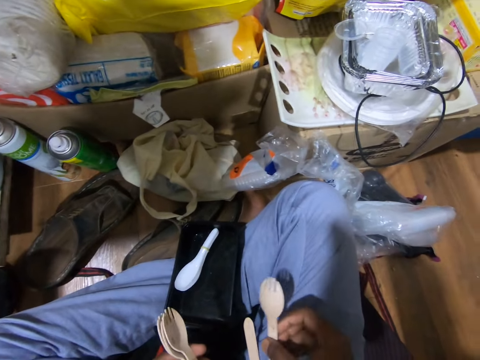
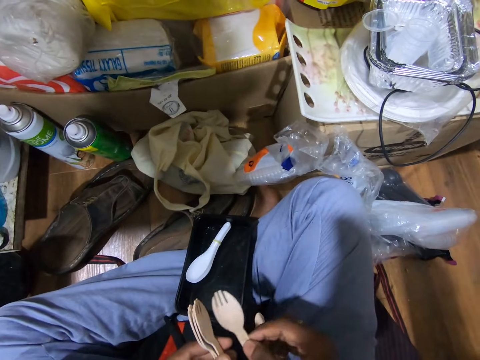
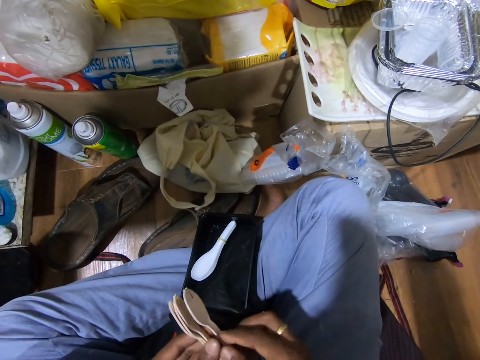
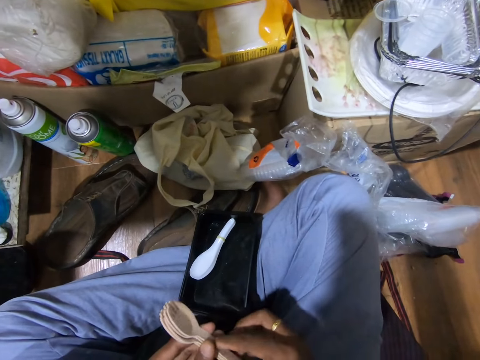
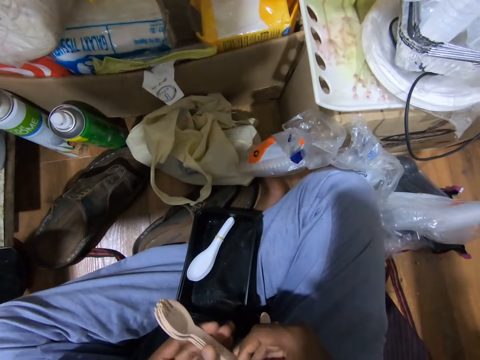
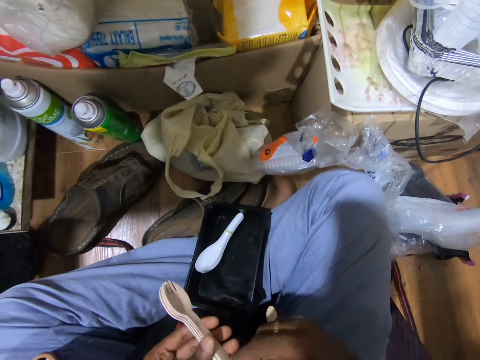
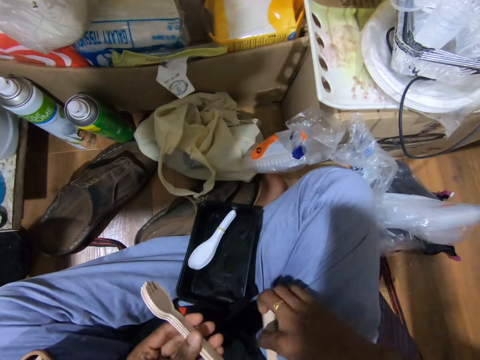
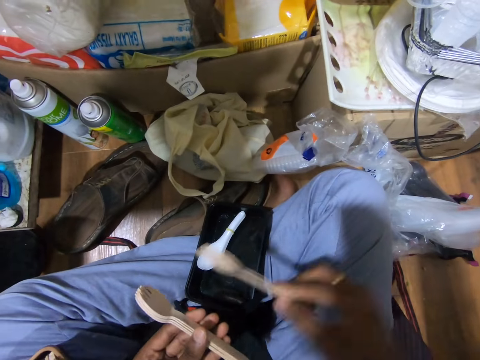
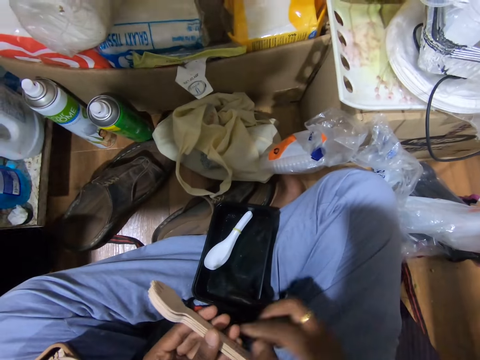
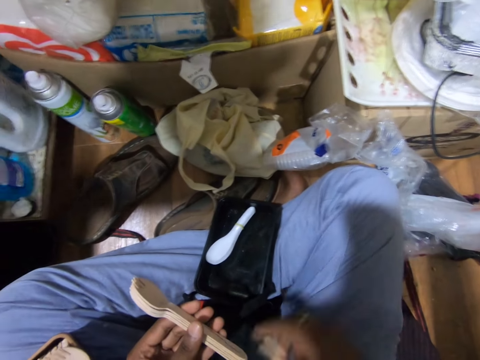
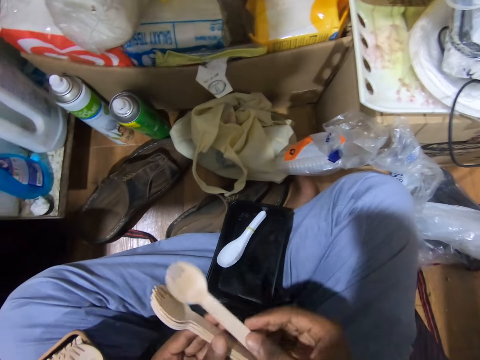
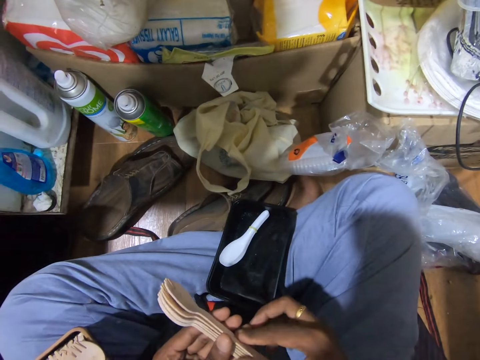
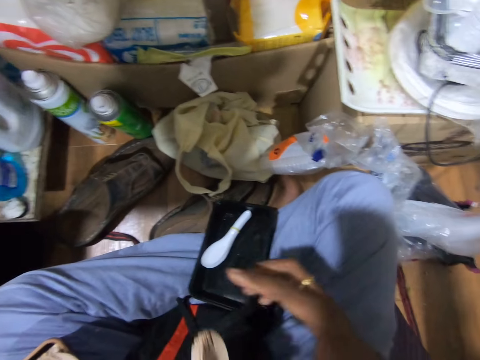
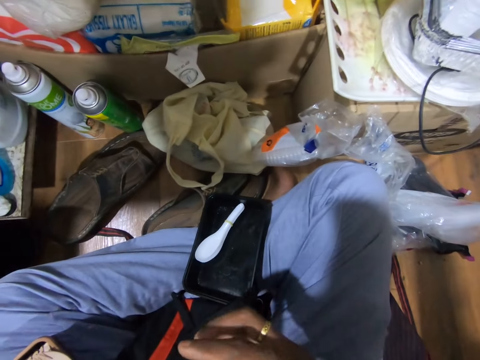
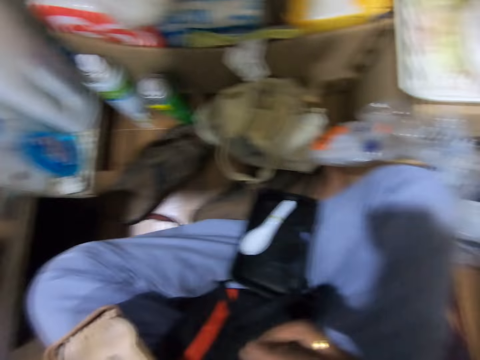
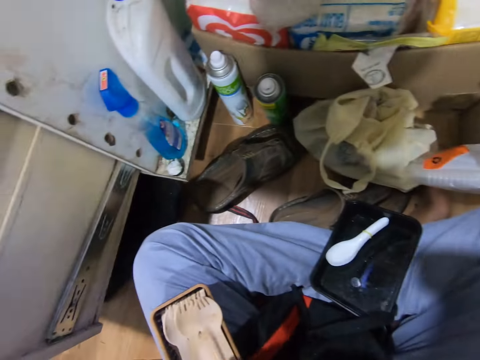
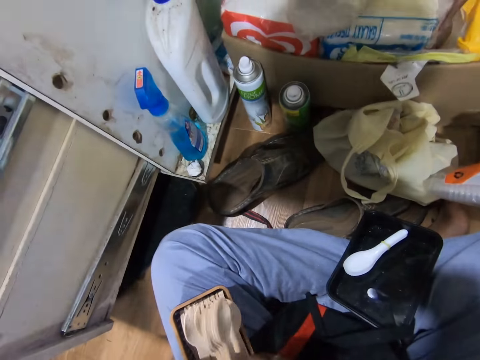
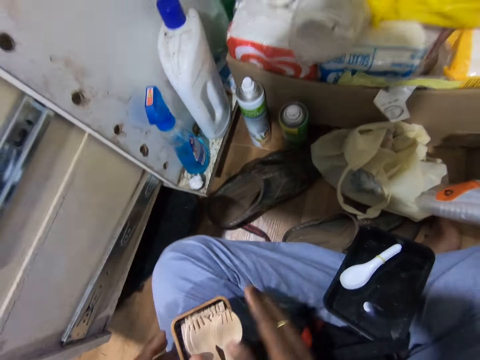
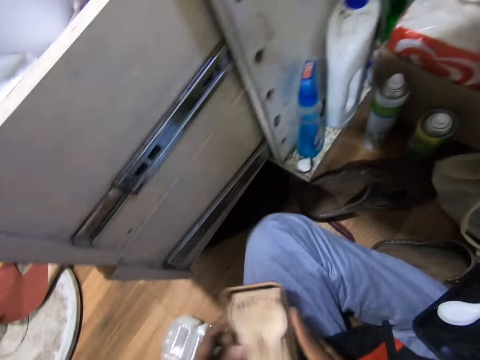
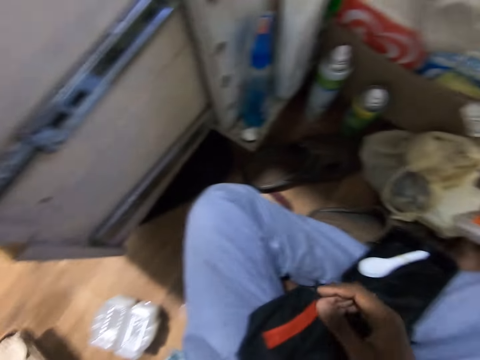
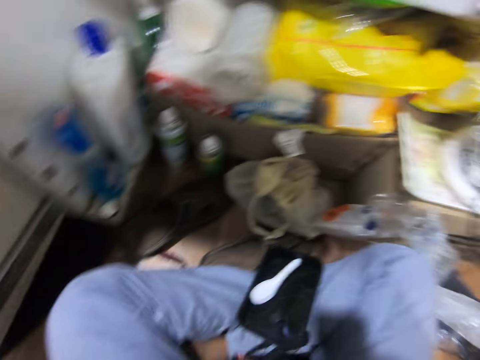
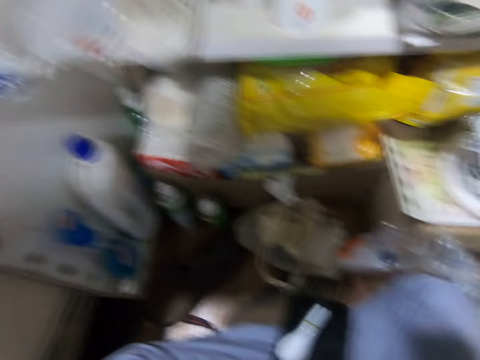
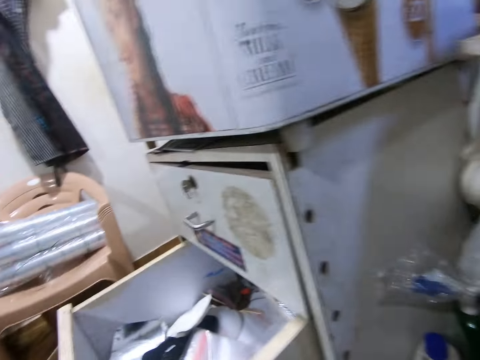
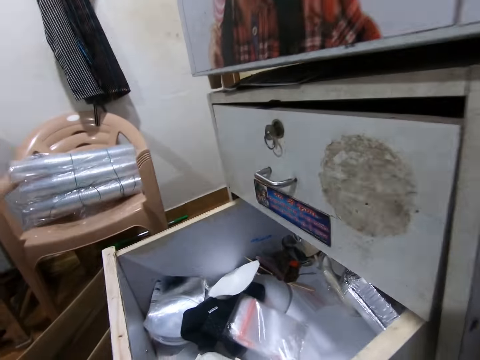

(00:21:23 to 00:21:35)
The camera wearer picks a fork from his lap with his right hand. He passes the fork to his left hand. He picks a fork from his lap with his right hand. He passes the fork to his left hand. He picks a fork from his lap with his right hand. He passes the fork to his left hand. He drops the forks in his hands into a plastic container. He carries the plastic container from his lap with his left hand. He drops the plastic container in his left hand on the floor. He picks a bag from his lap with his right hand.

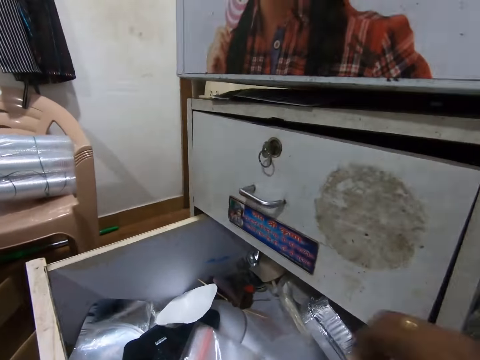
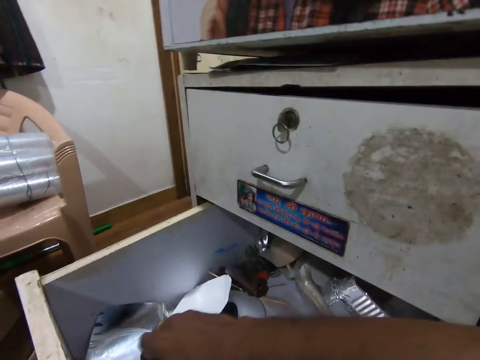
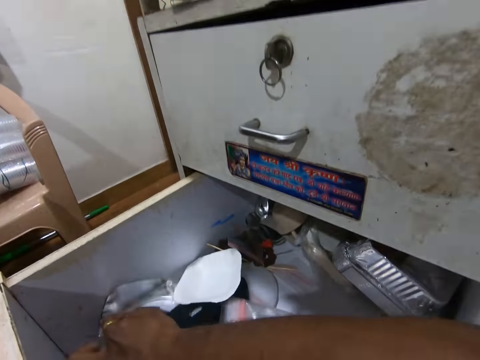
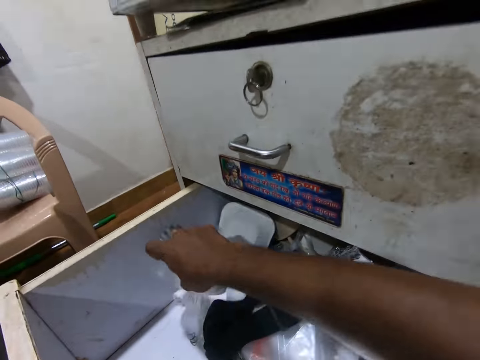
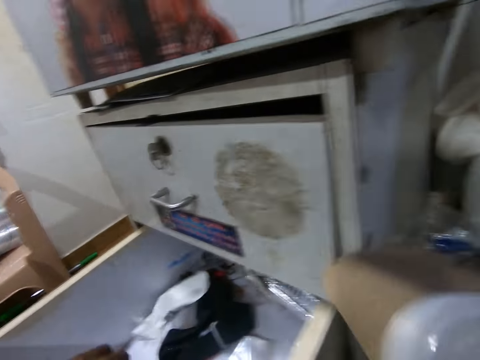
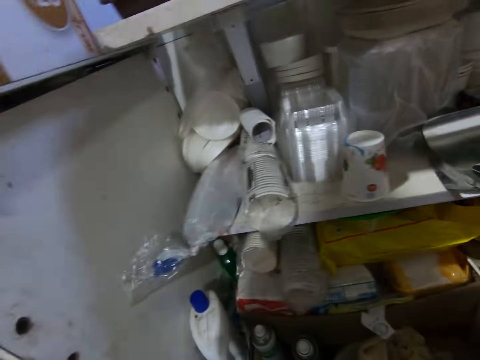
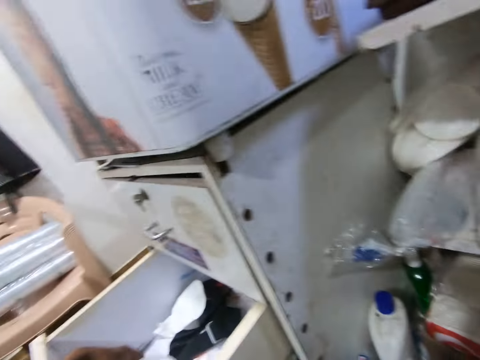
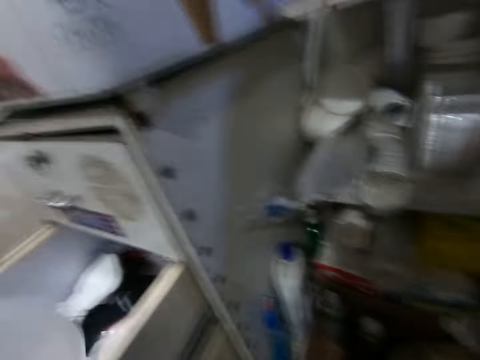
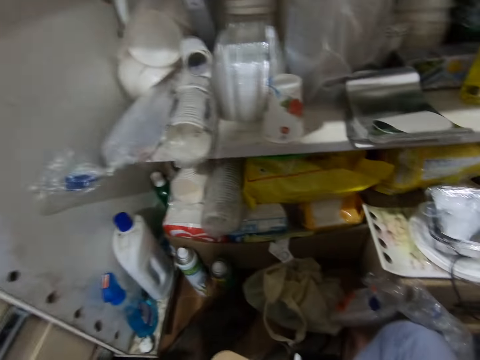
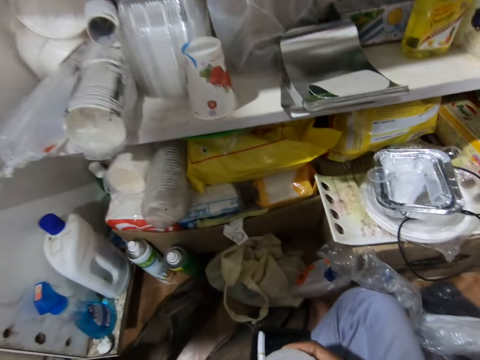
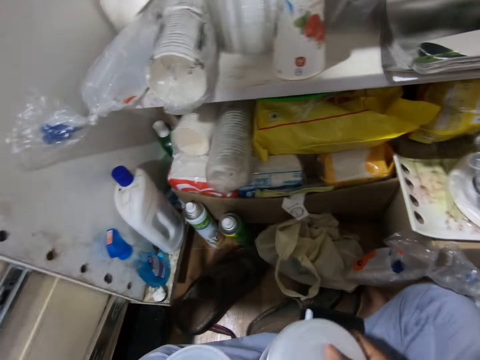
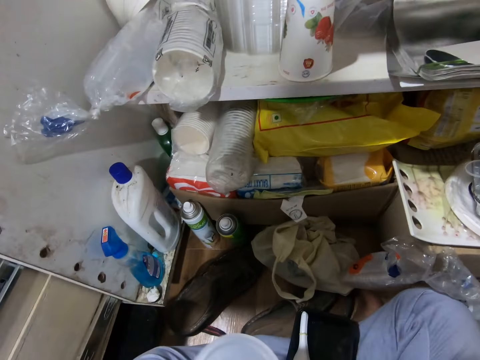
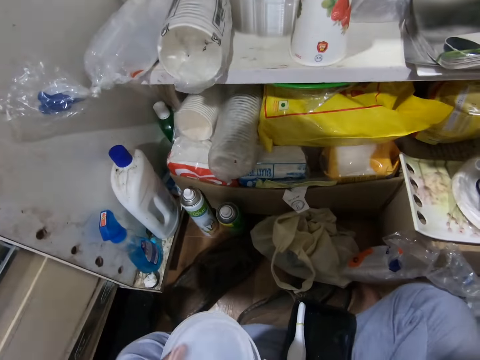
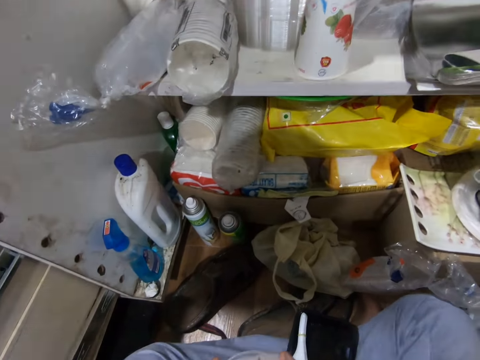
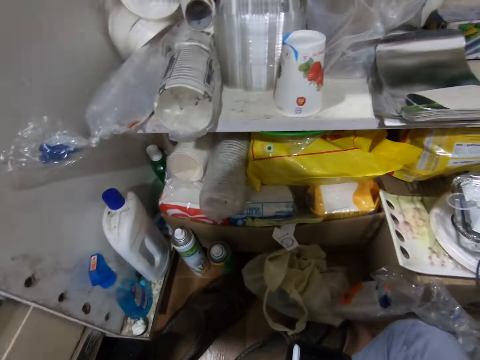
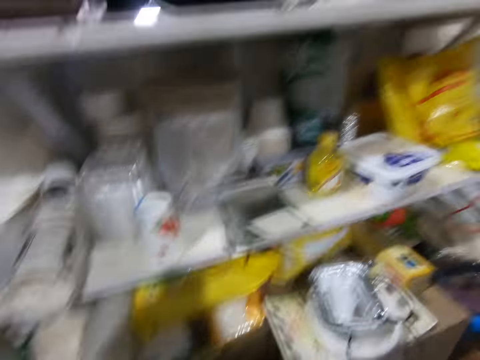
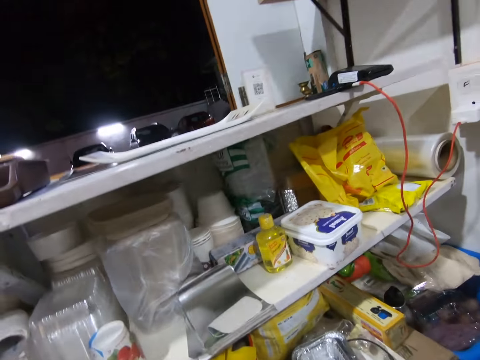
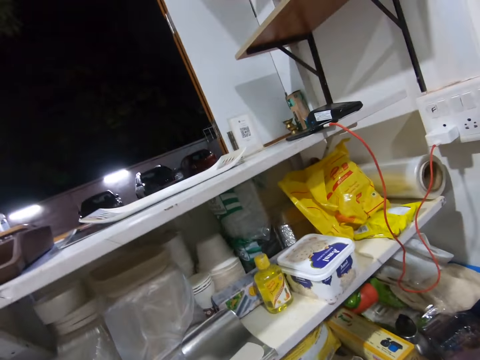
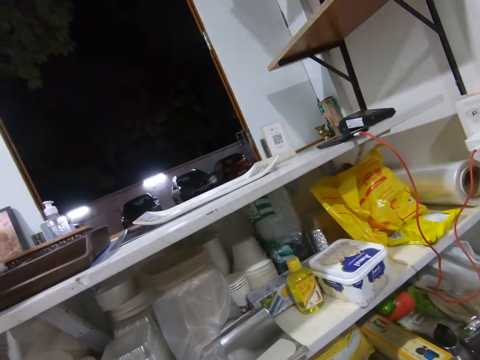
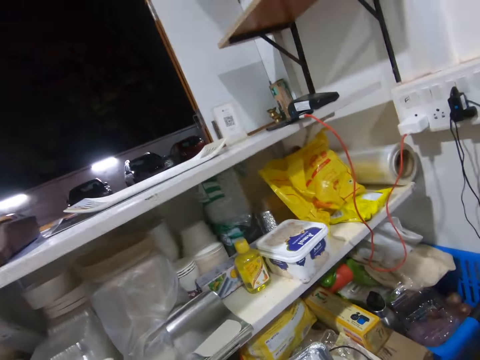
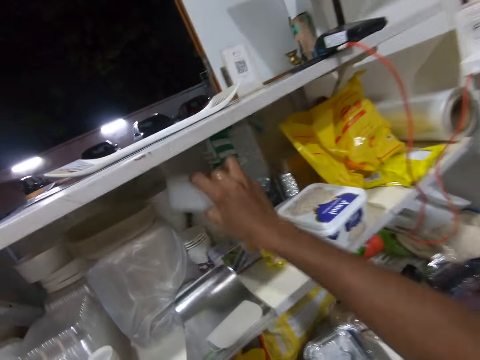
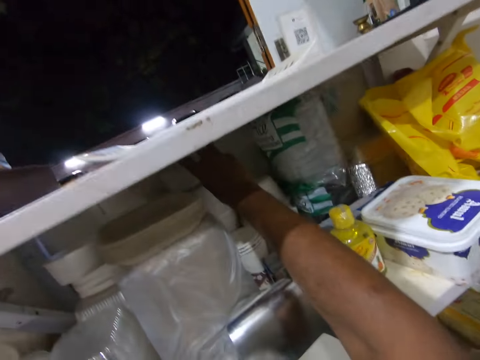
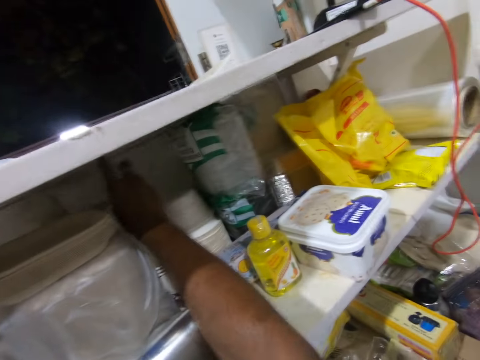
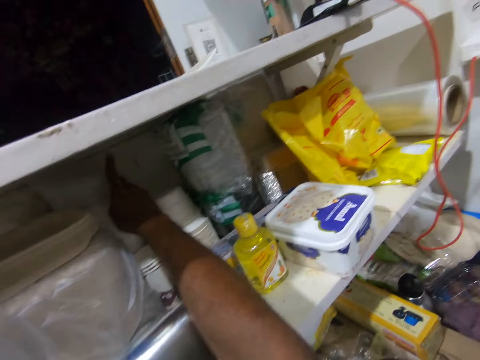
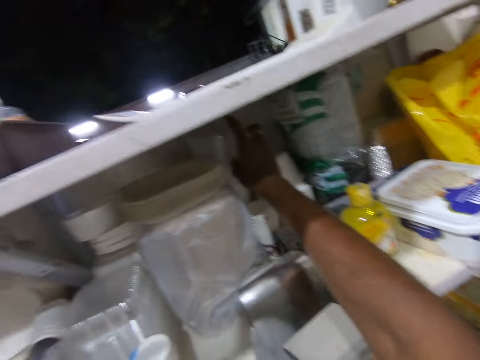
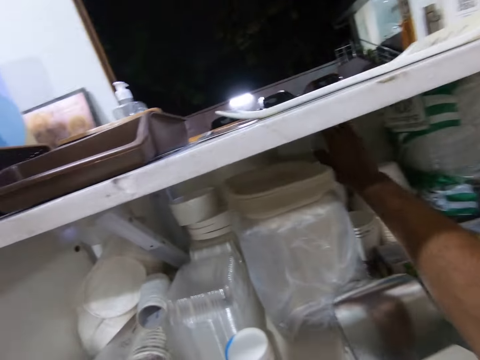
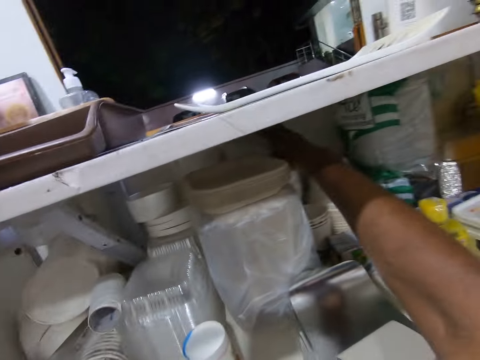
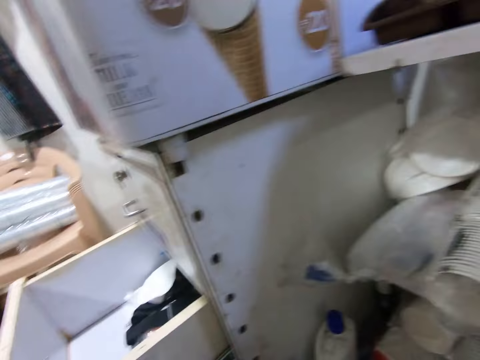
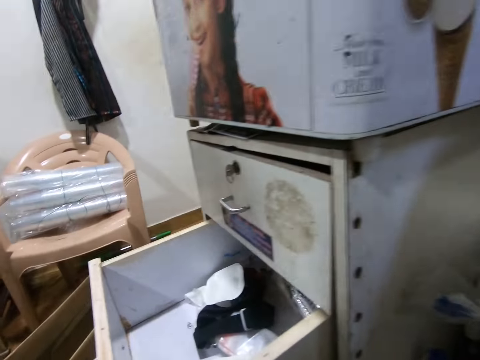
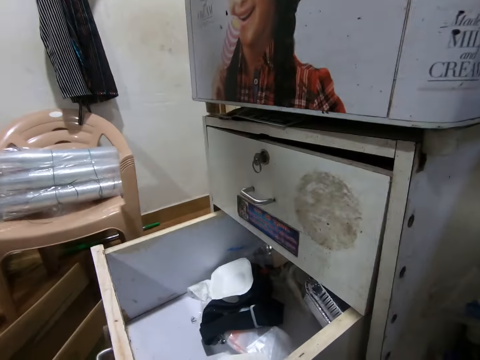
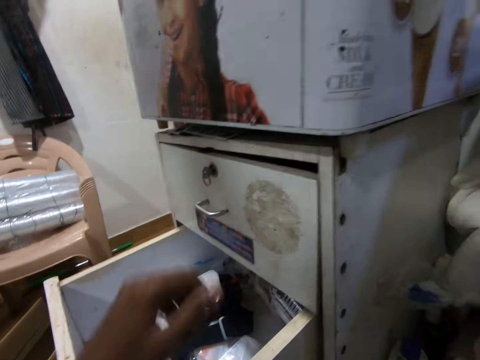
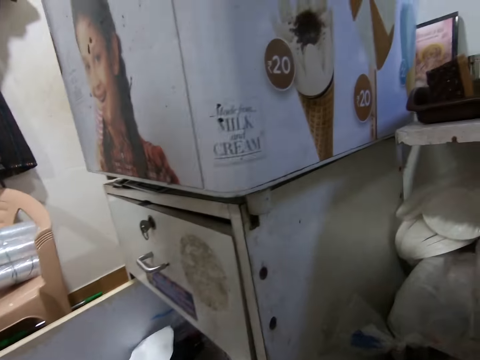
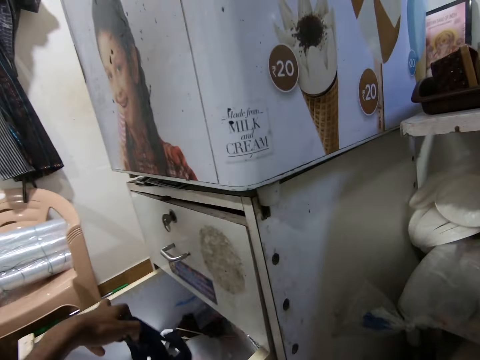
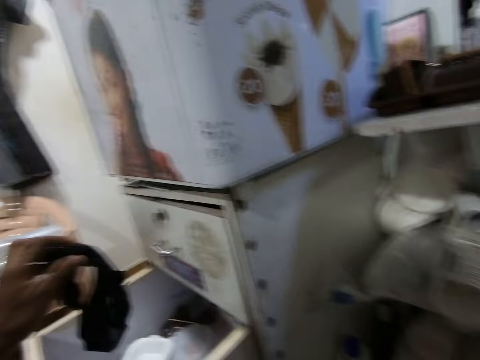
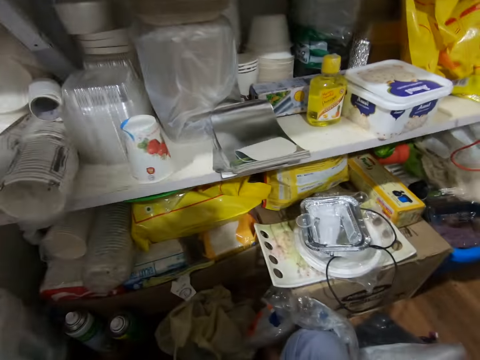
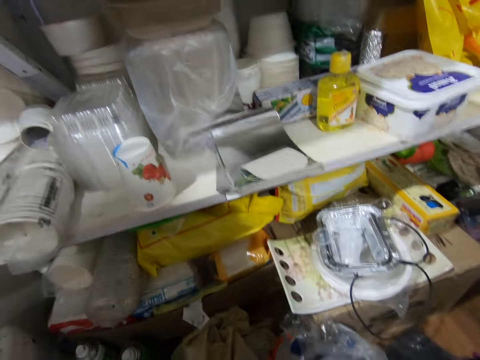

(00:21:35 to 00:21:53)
The camera wearer searches for some plastic covers in the drawer with his right hand. He picks some plastic covers from the drawer with his right hand. He picks some plastic covers from the drawer with his left hand. He arranges the plastic covers with his hands. He talks. He drops the plastic covers in his hands on the shelf. He picks a piece of cloth from the drawer with his left hand.
